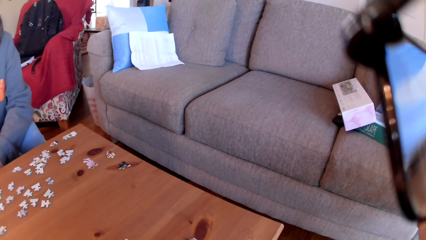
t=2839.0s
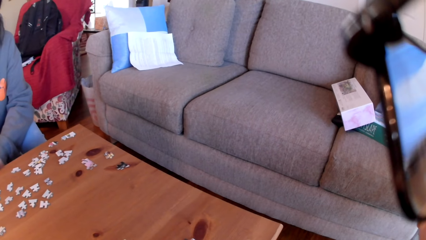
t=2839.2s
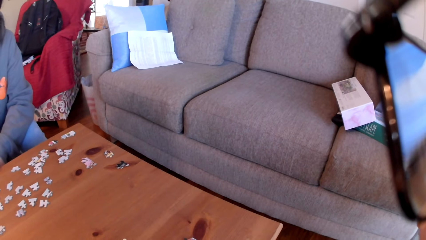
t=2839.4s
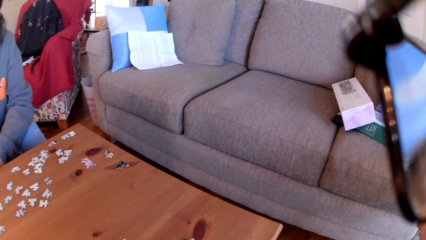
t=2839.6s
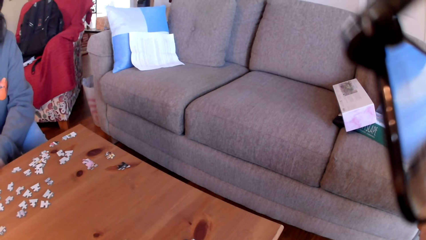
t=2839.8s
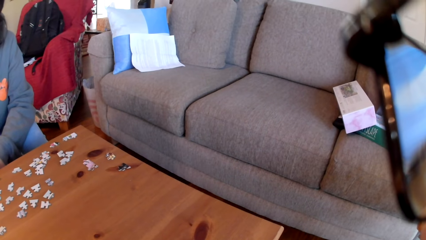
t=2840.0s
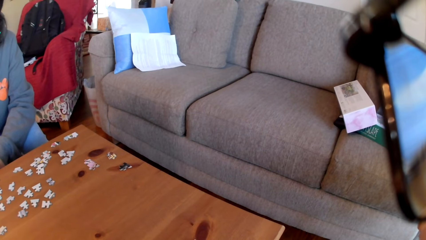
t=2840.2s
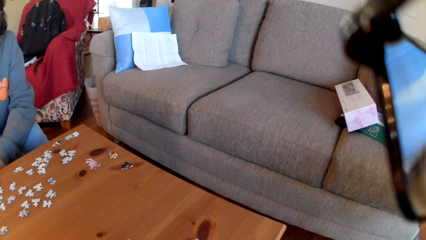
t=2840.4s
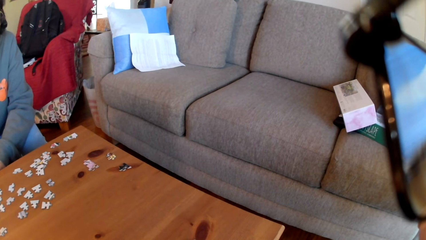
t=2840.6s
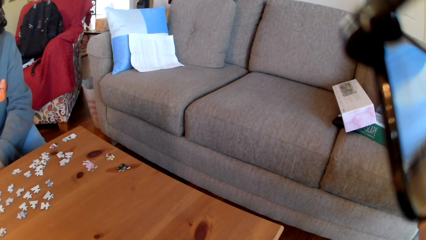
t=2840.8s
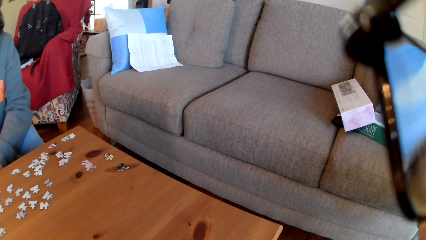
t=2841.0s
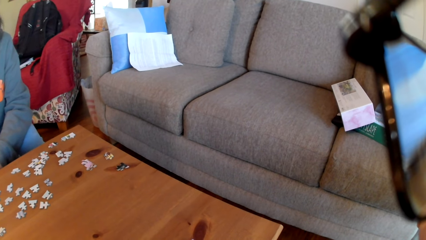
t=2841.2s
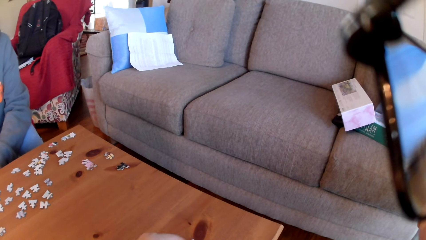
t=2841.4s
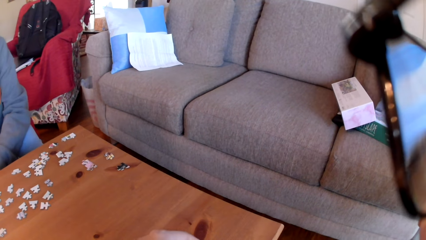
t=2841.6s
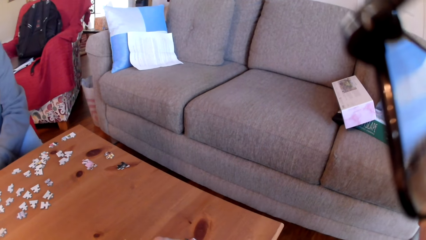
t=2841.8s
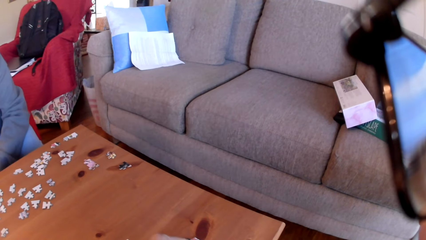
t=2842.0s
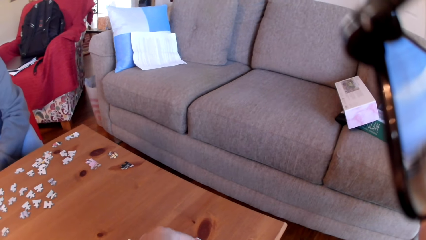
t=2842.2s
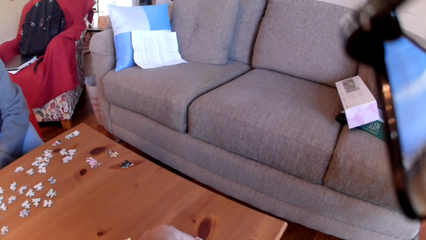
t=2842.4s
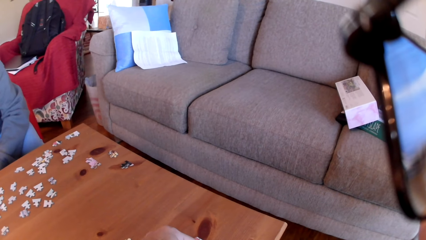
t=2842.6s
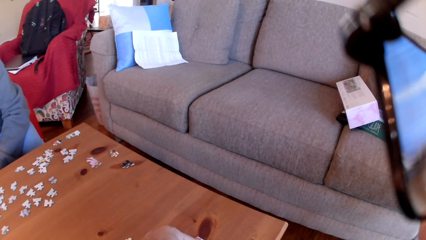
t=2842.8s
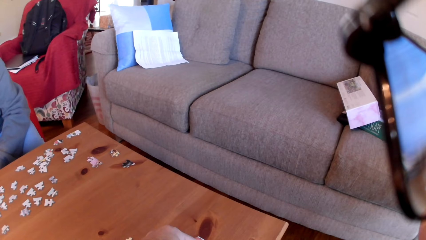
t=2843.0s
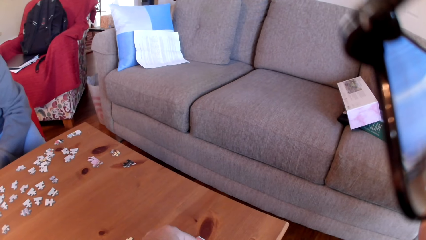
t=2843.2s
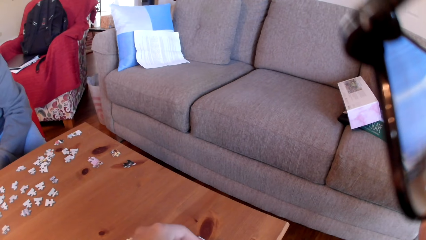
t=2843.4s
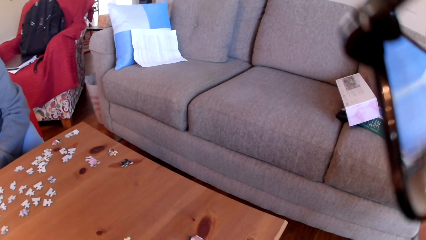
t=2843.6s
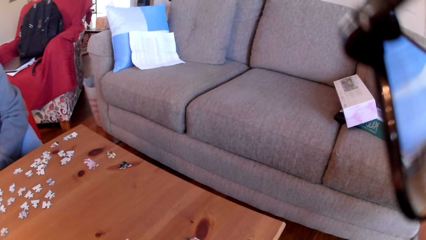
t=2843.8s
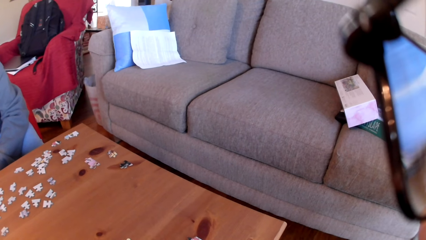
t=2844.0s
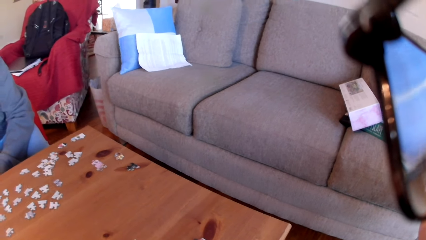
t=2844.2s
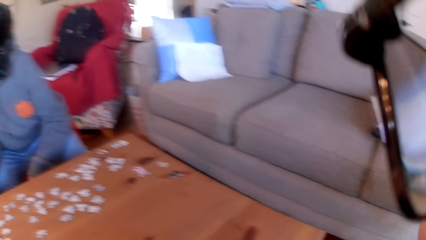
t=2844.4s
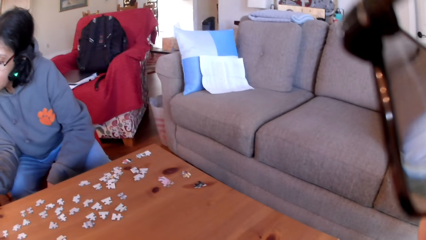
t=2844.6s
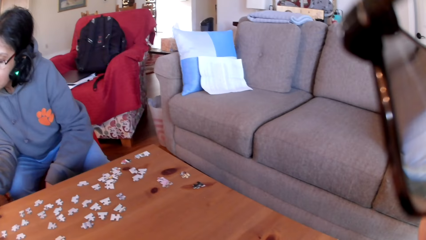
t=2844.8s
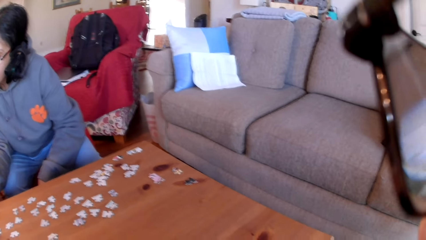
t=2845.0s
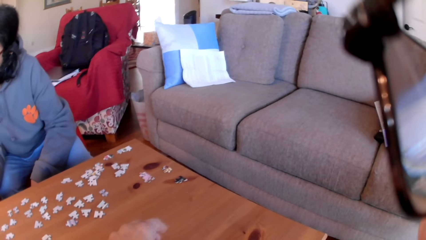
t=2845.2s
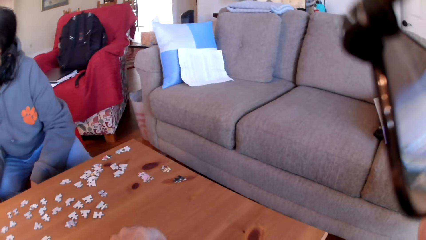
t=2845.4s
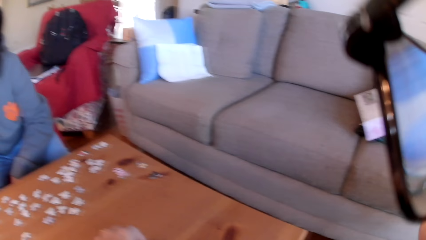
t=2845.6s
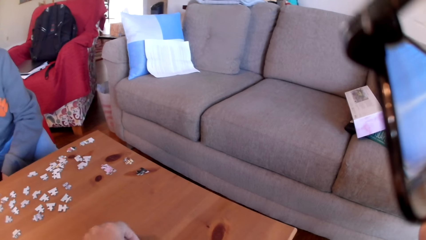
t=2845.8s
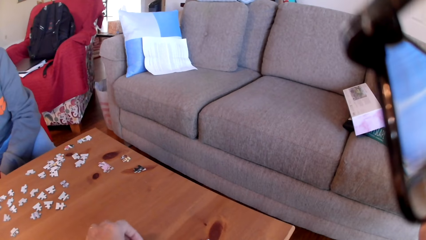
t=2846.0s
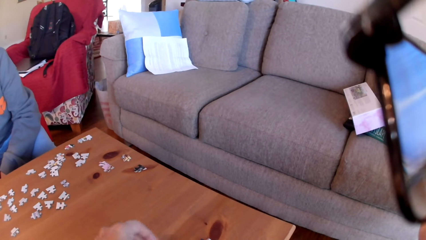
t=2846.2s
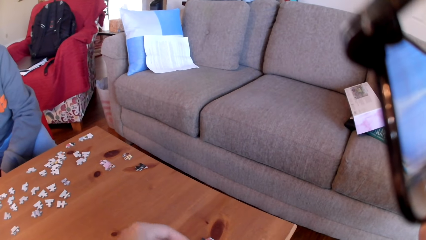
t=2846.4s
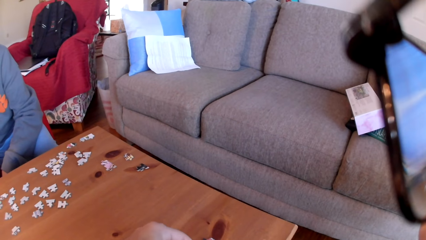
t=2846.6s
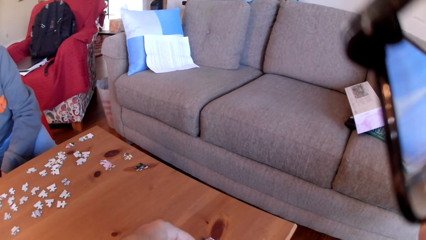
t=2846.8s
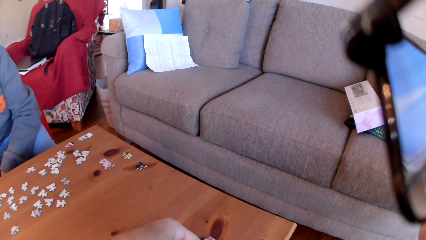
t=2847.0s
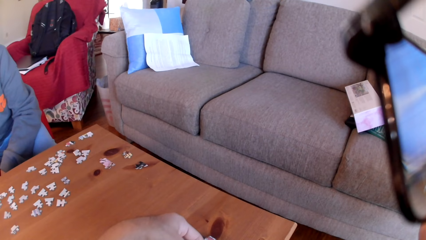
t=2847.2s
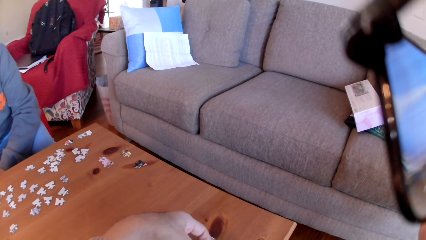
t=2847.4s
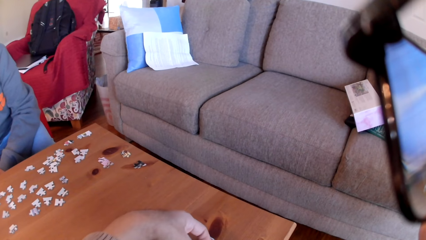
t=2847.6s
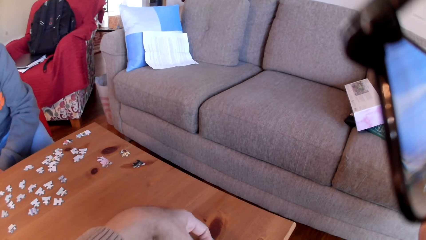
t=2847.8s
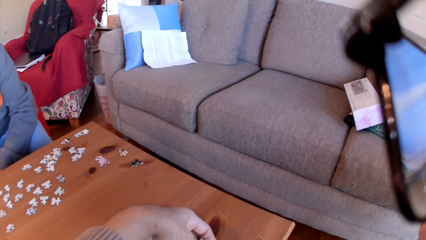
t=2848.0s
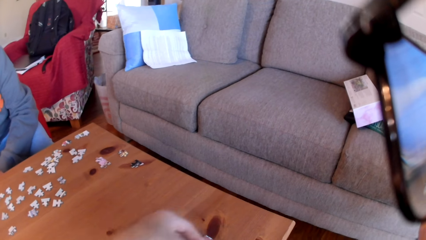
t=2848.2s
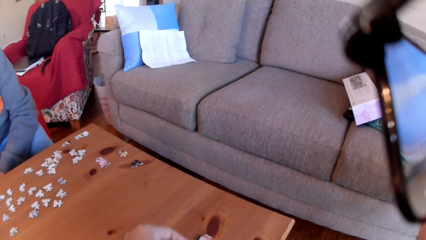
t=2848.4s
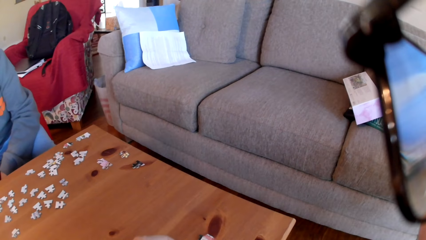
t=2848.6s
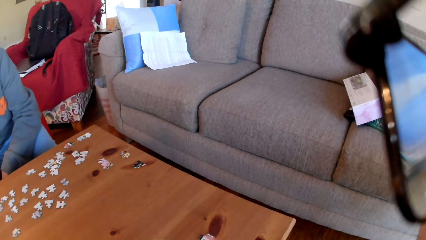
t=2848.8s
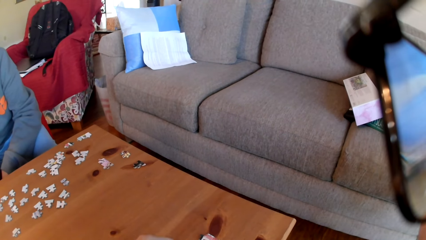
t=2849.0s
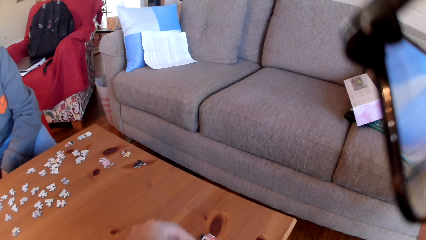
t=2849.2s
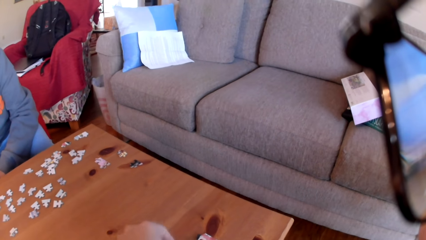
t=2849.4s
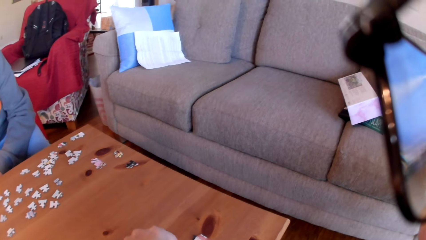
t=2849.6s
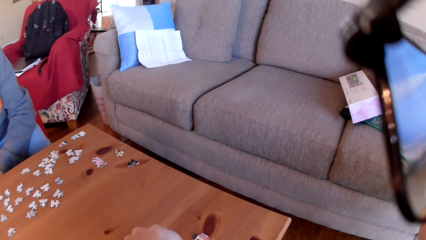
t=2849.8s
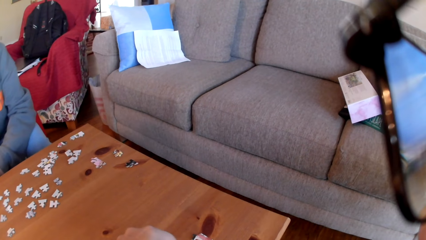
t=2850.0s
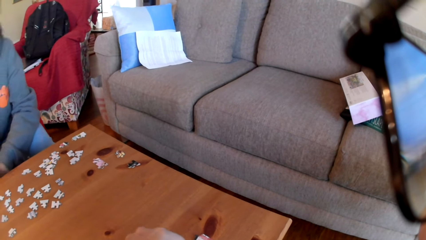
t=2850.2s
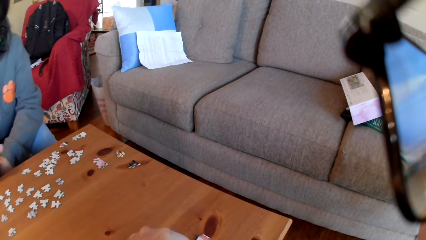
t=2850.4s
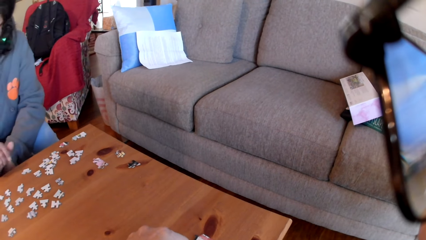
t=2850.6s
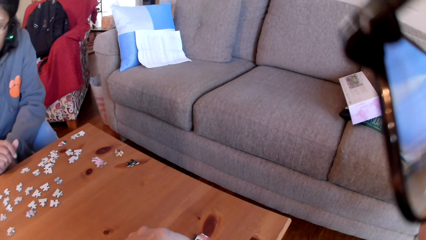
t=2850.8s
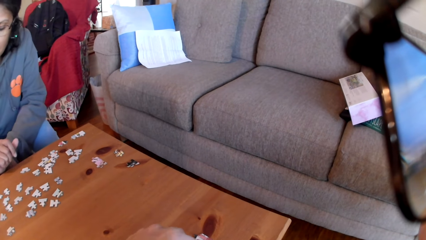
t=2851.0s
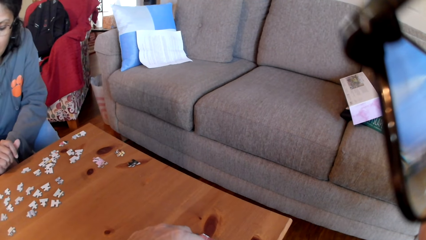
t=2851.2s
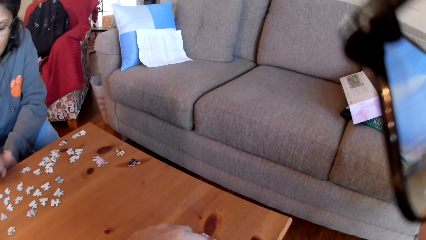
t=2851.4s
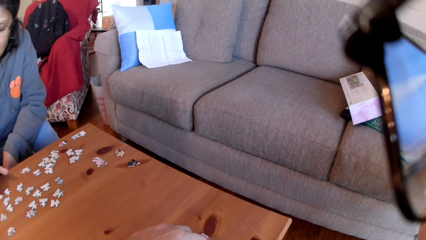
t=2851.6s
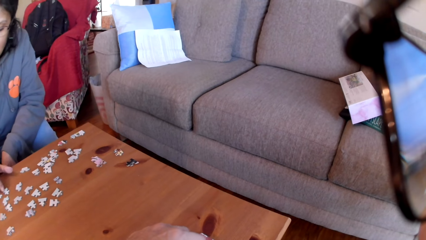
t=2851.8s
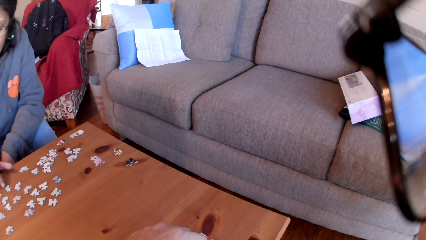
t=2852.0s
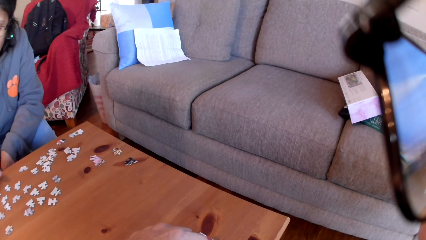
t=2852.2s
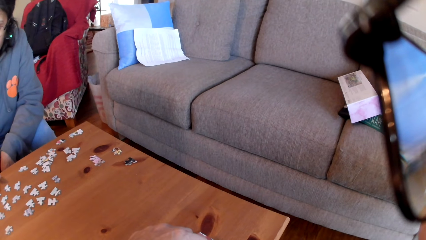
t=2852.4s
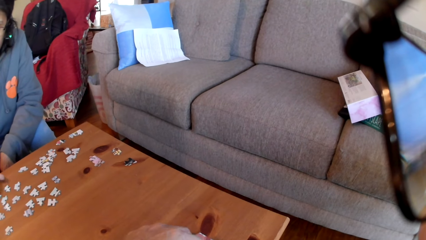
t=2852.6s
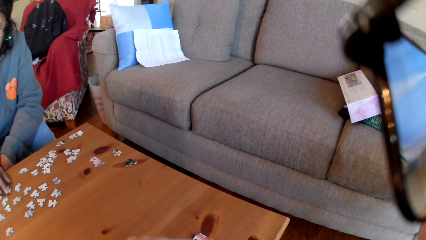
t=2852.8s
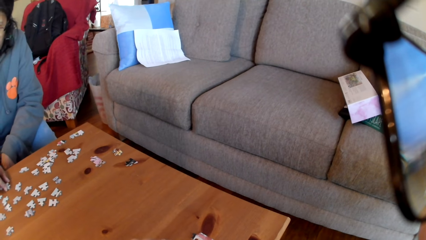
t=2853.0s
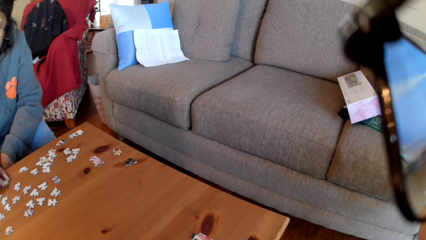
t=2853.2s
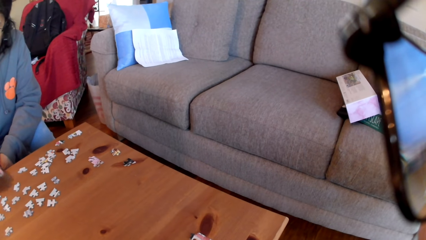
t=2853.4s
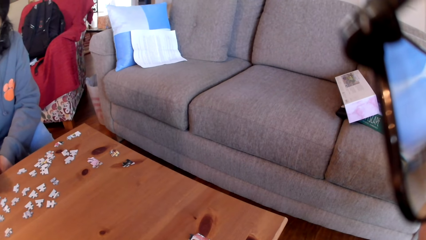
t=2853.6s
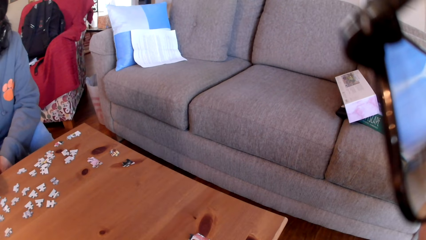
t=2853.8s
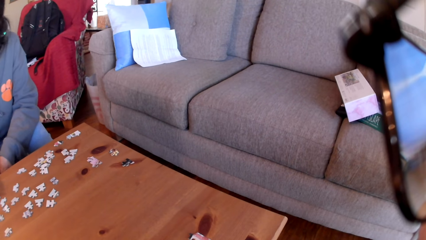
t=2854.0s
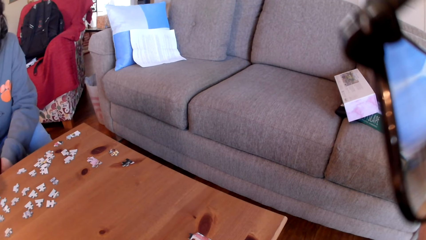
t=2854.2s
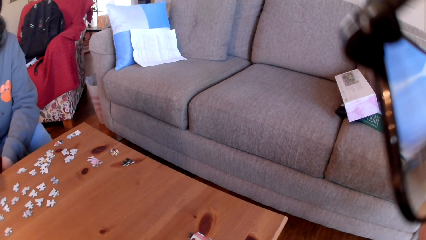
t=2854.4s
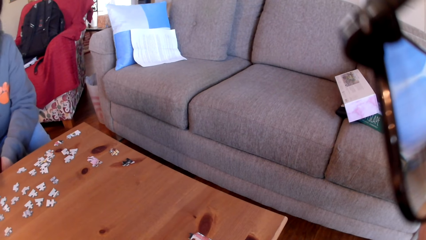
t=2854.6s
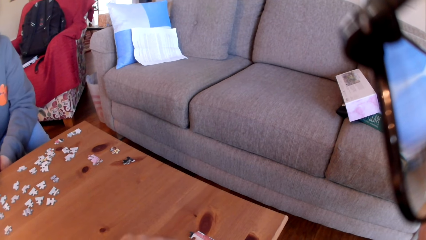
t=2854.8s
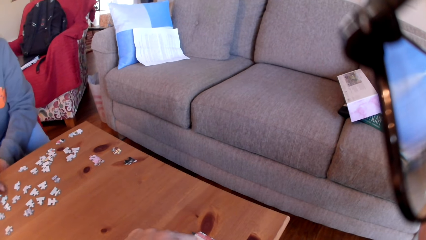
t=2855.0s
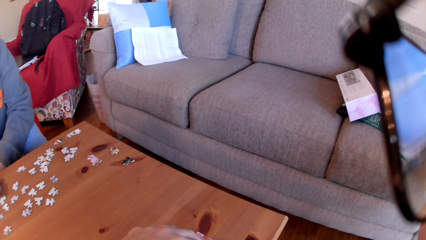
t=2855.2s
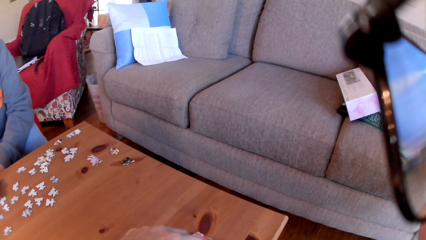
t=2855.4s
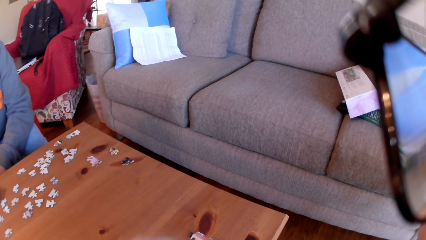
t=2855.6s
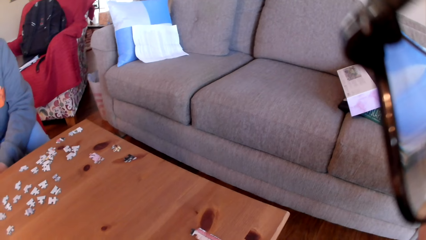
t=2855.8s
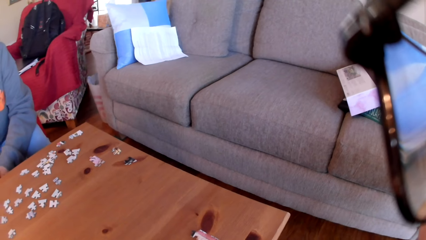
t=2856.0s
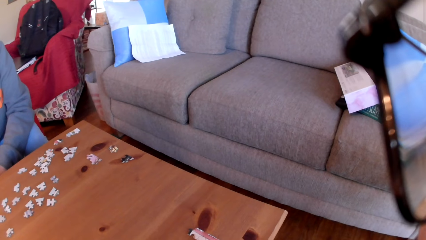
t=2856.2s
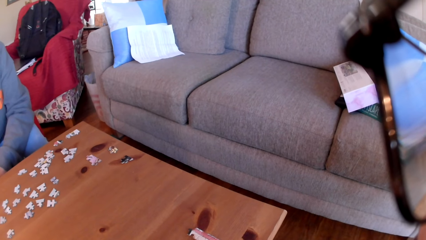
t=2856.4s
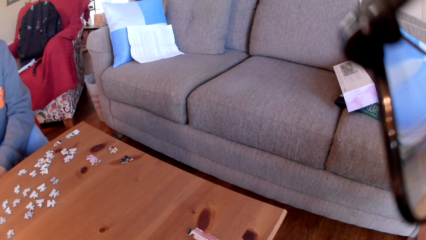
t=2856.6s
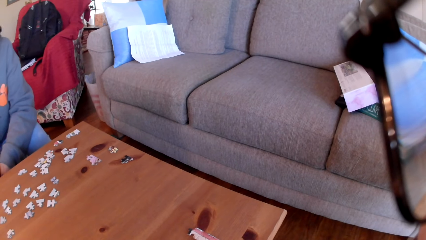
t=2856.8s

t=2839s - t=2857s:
A woman moves a puzzle on the table and picks up a jigsaw puzzle.
